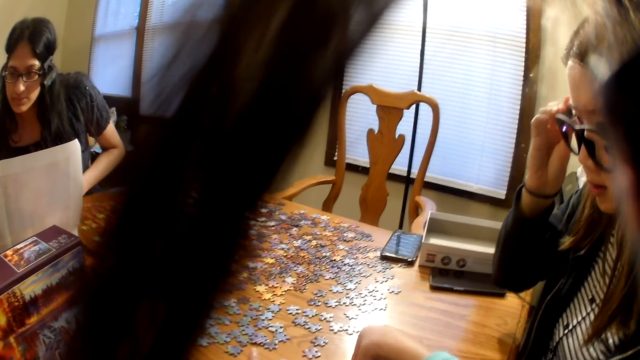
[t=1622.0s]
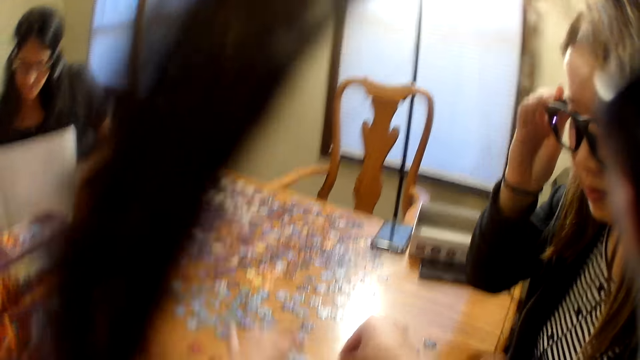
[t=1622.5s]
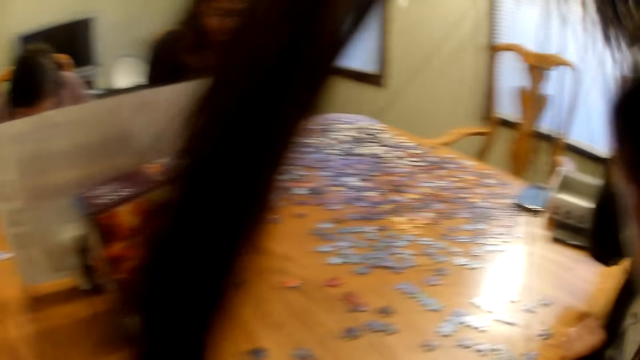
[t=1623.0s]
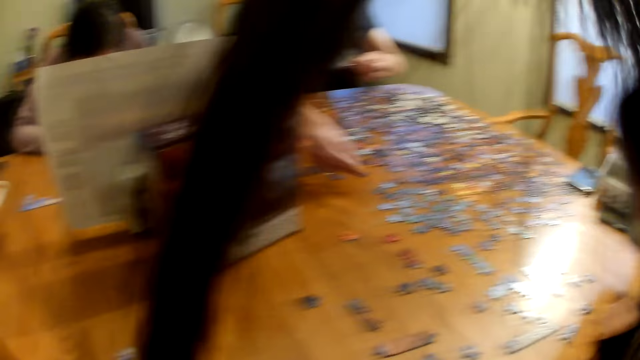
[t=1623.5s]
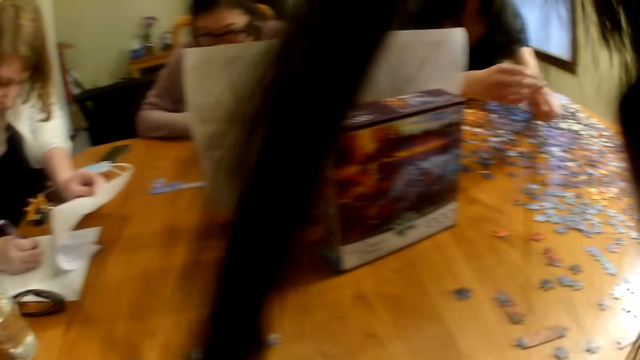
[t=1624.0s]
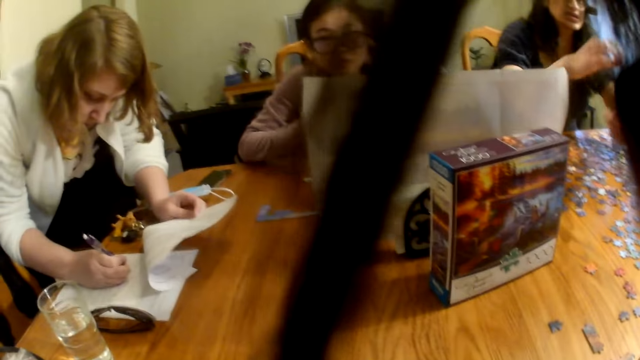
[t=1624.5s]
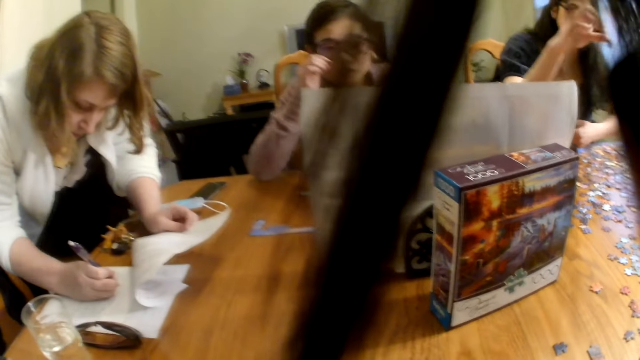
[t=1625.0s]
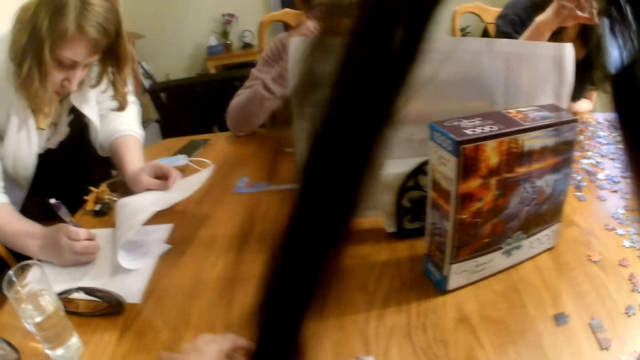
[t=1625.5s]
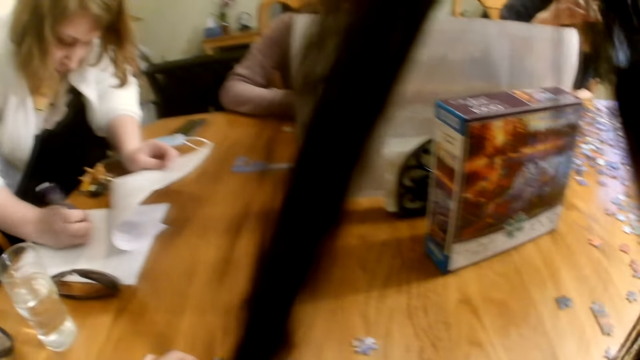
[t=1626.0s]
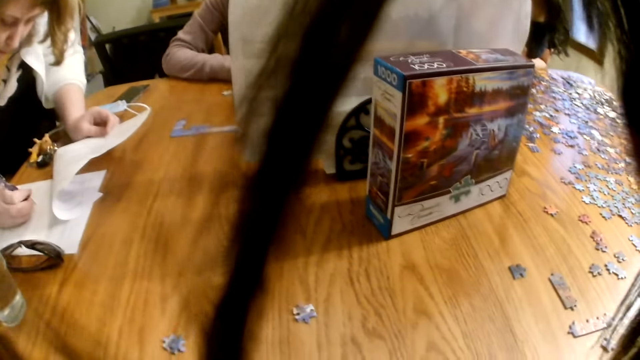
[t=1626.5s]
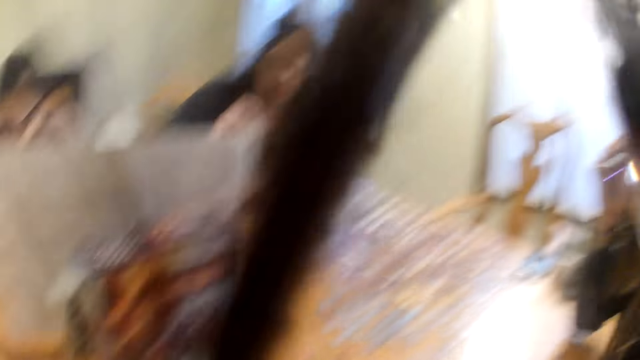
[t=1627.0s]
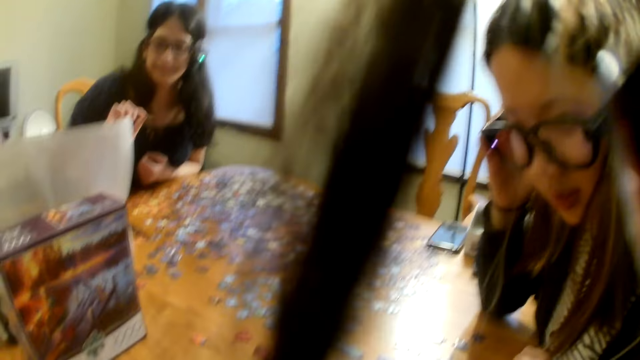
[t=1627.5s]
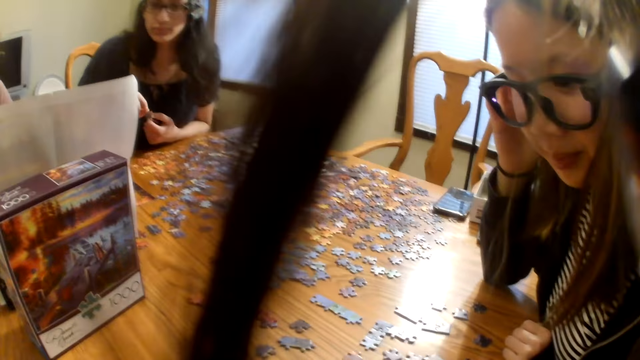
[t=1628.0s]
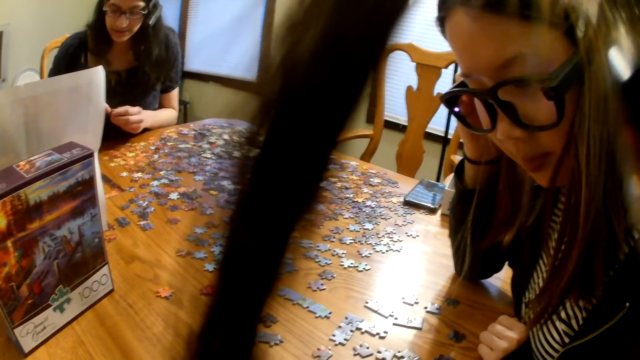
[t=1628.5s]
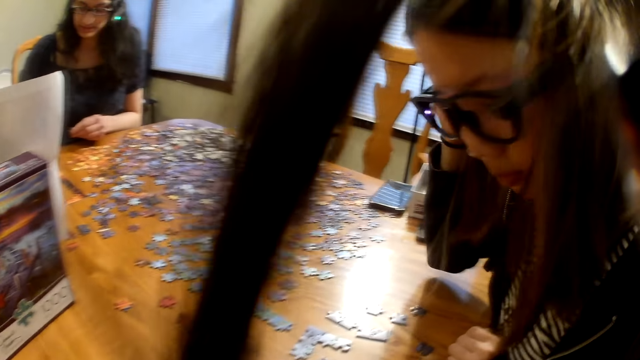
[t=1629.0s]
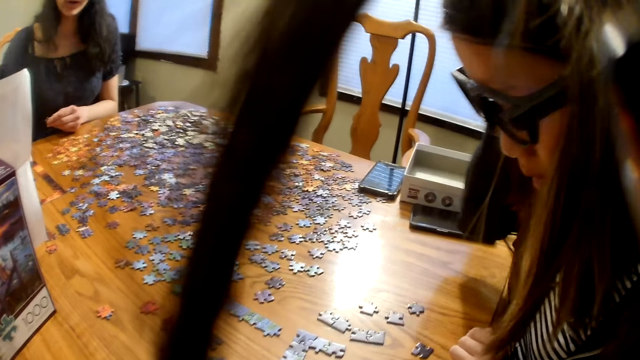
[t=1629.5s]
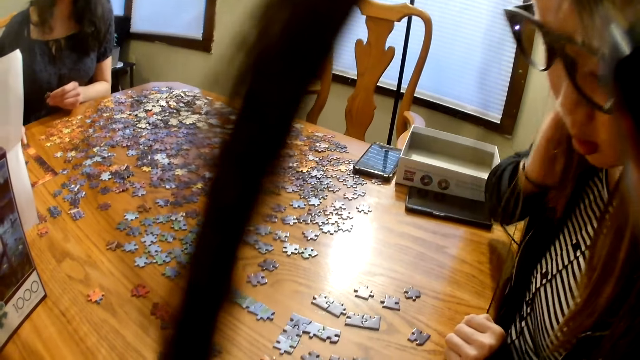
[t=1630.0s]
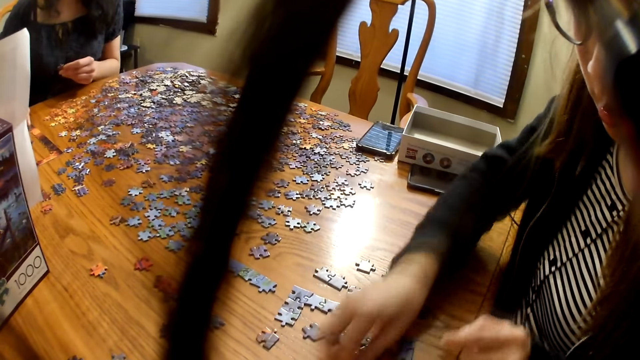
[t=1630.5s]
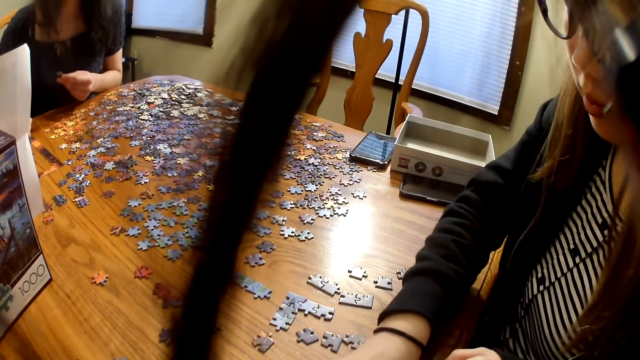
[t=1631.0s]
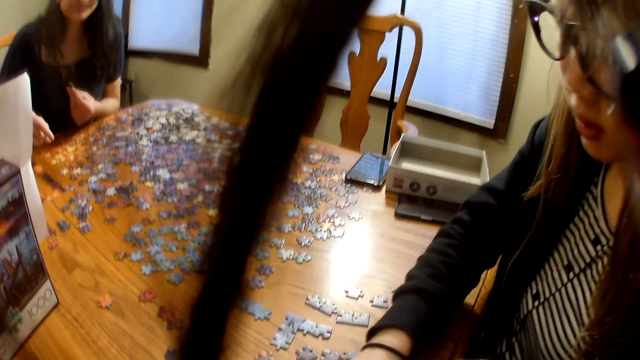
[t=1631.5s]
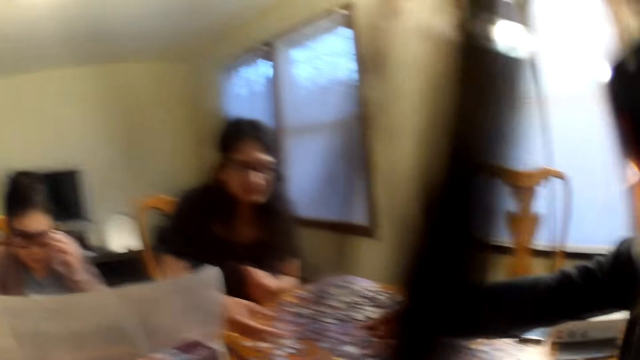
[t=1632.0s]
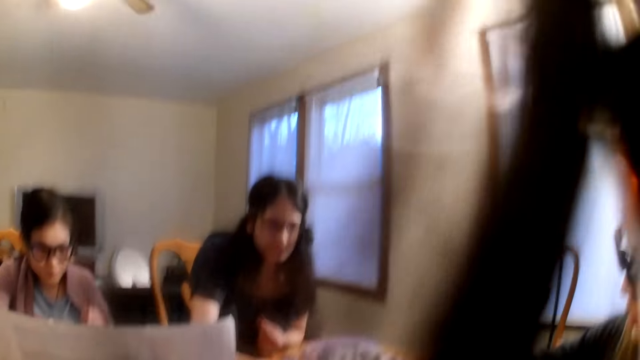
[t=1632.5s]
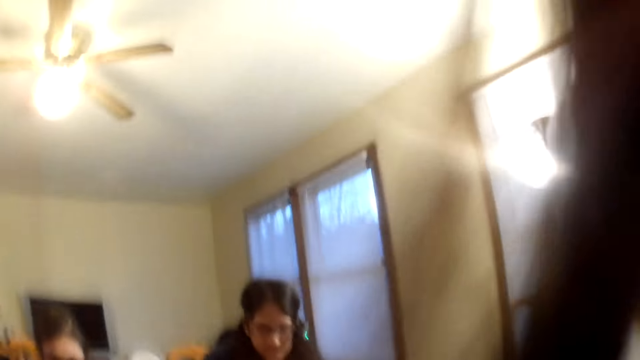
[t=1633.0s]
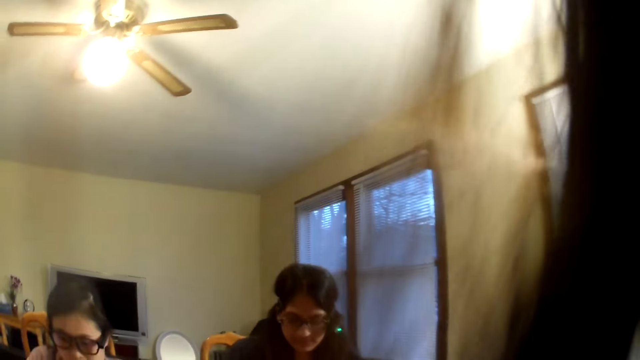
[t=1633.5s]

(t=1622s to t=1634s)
A woman speaks. Another woman writes on the paper with a pen. The camera wearer looks around.

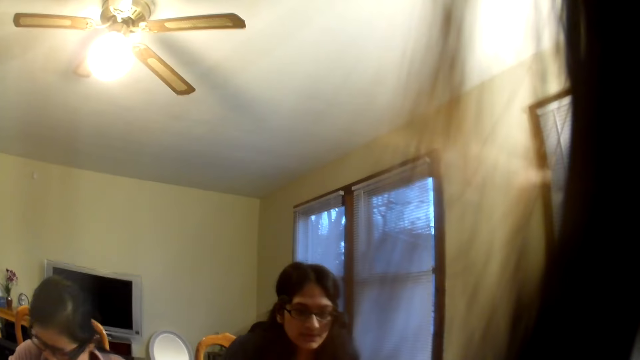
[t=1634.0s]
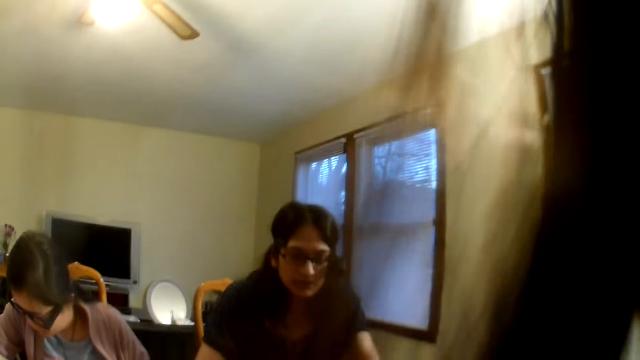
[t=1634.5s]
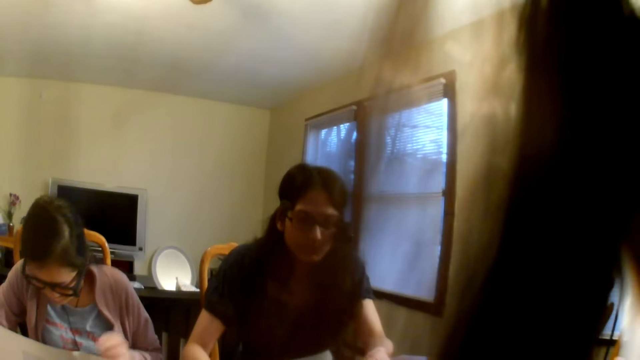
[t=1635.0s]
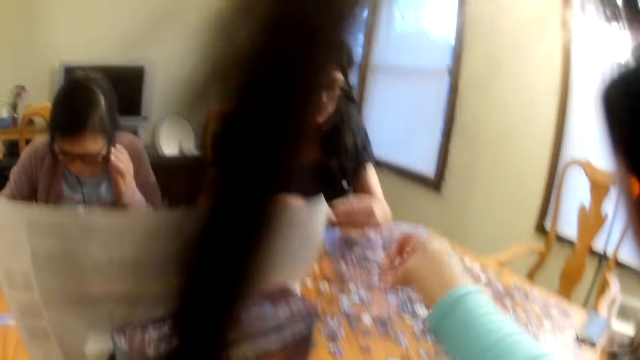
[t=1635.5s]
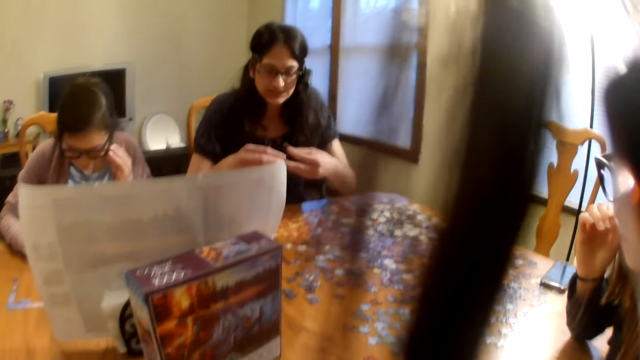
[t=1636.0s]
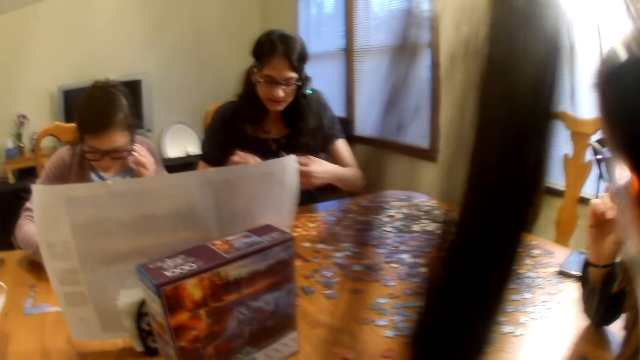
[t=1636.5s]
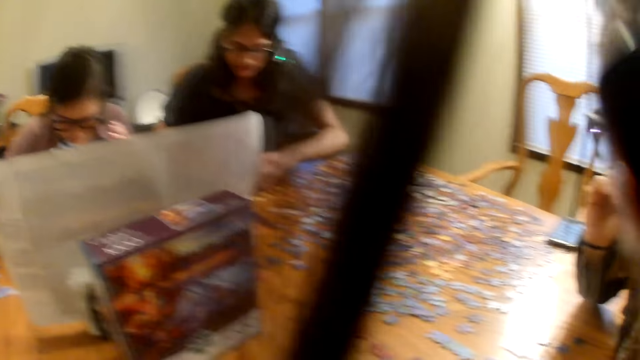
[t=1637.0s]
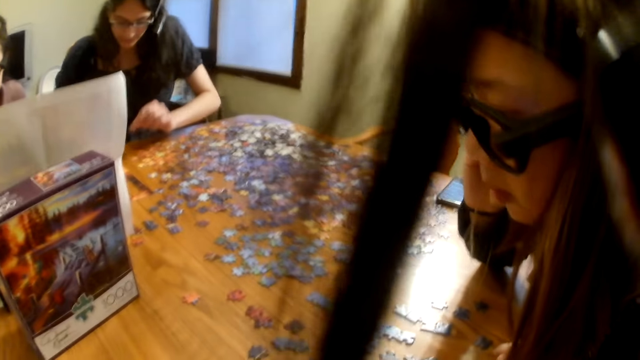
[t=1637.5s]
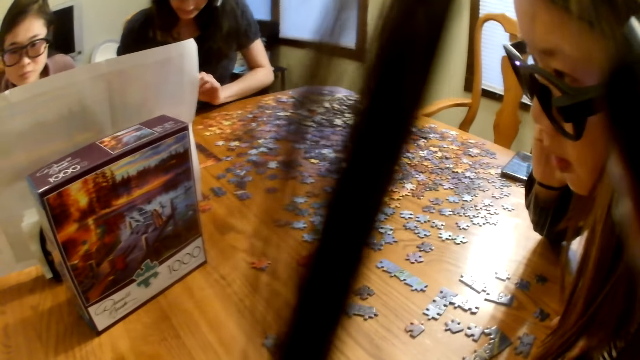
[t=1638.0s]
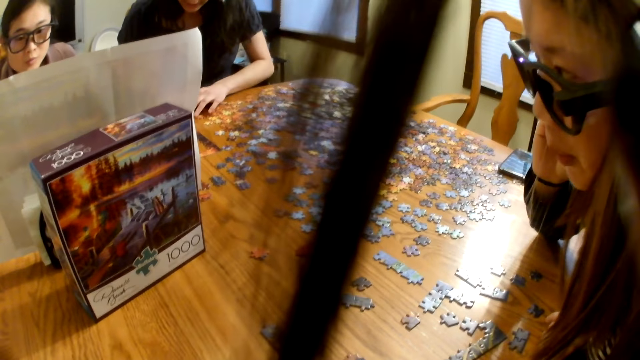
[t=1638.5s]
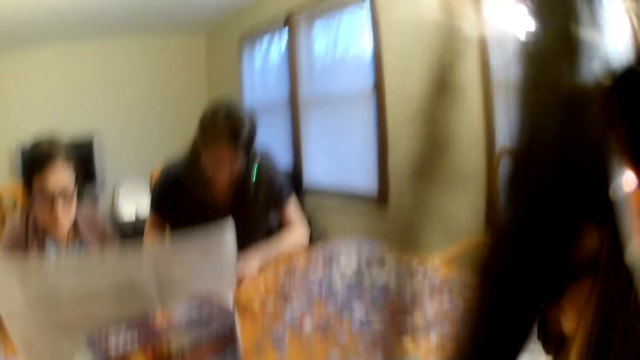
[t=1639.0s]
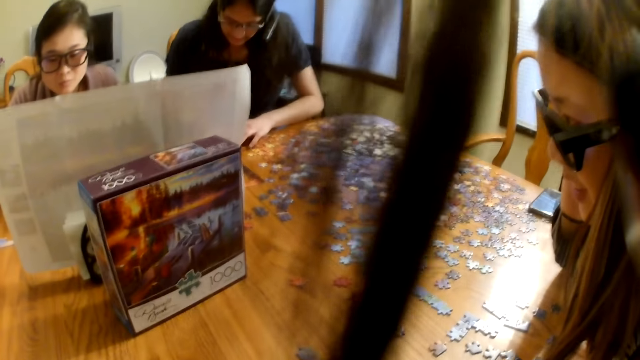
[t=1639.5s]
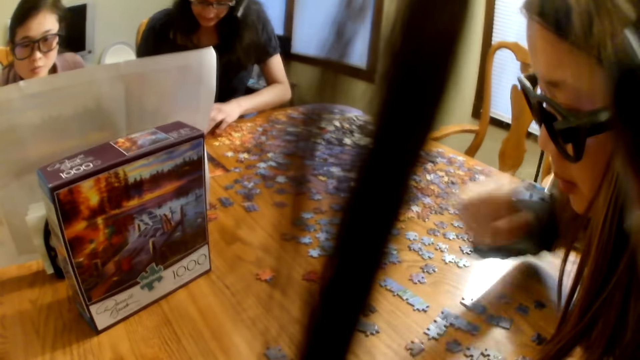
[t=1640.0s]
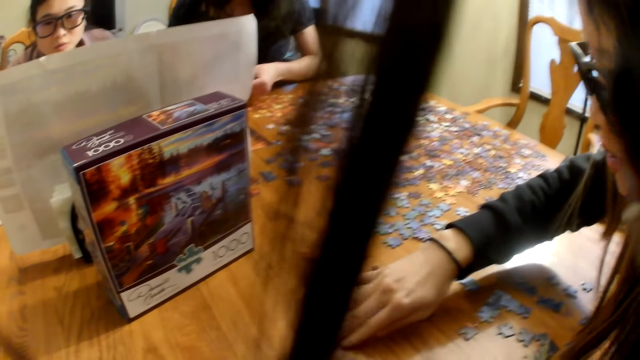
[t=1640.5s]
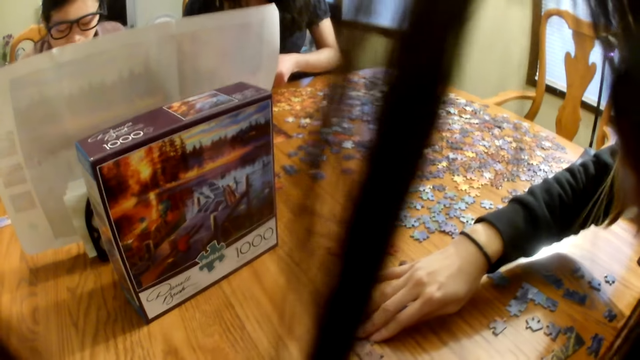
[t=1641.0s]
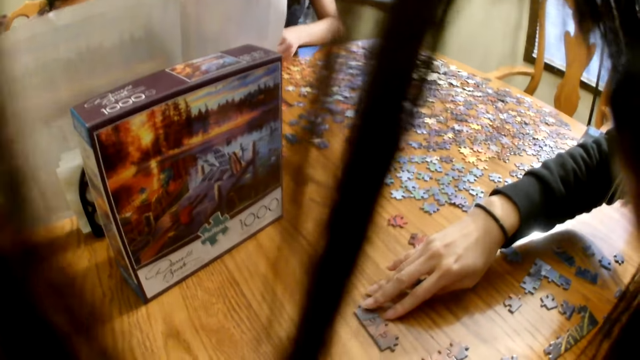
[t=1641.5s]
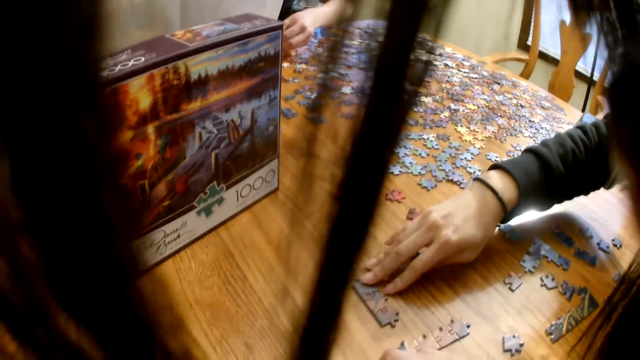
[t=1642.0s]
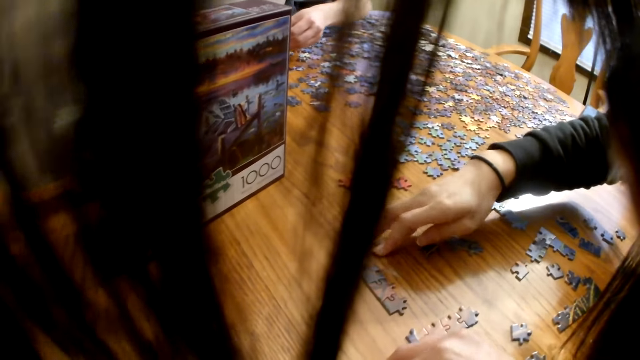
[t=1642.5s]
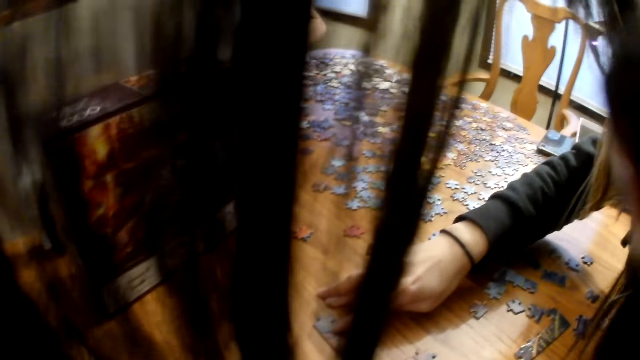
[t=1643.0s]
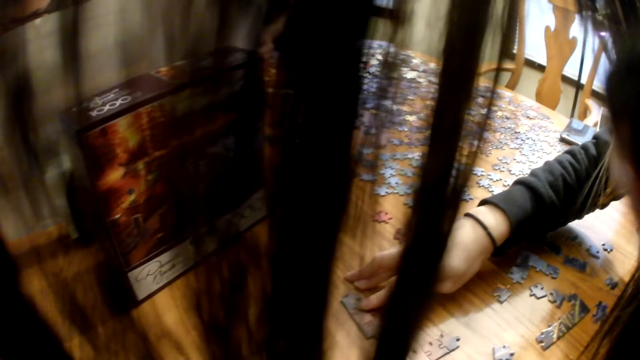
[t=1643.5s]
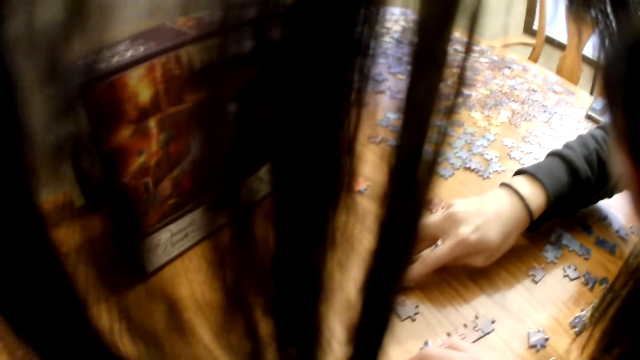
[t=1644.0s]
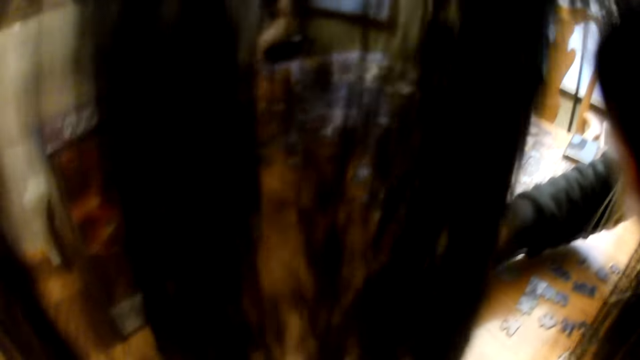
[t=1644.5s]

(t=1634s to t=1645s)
The camera wearer looks at the pieces on the table. A woman touches the pieces on the table.
